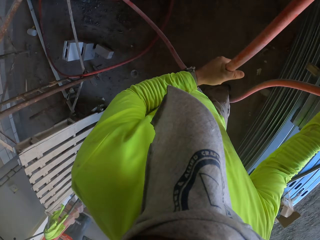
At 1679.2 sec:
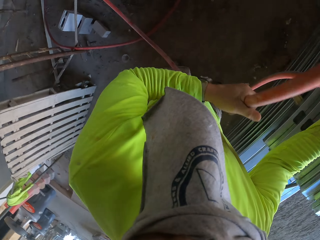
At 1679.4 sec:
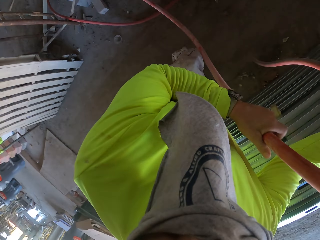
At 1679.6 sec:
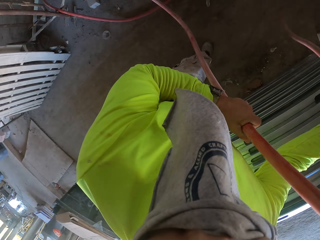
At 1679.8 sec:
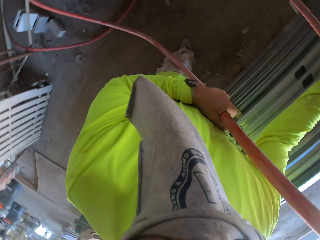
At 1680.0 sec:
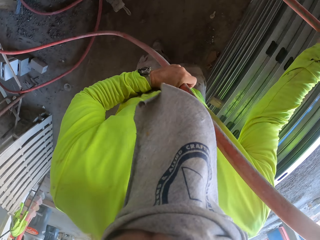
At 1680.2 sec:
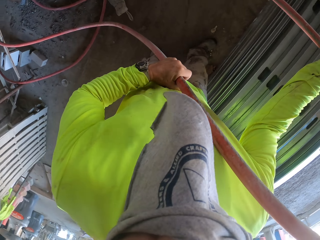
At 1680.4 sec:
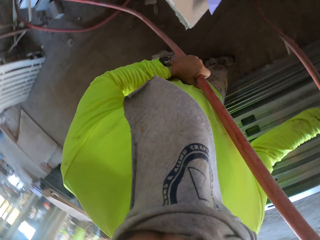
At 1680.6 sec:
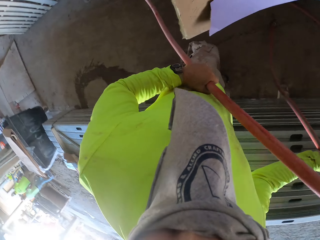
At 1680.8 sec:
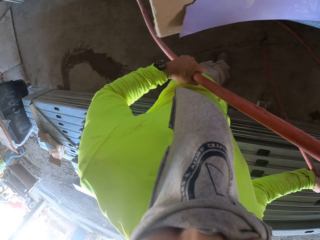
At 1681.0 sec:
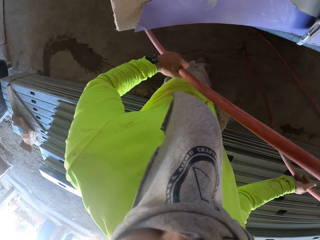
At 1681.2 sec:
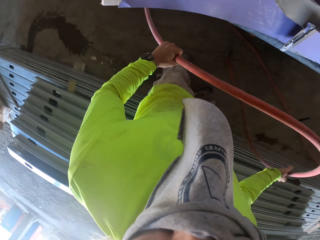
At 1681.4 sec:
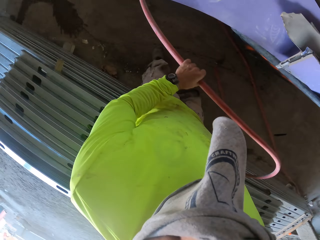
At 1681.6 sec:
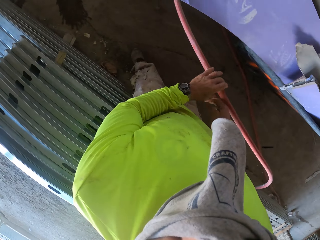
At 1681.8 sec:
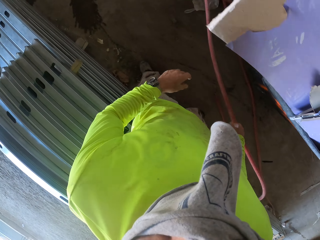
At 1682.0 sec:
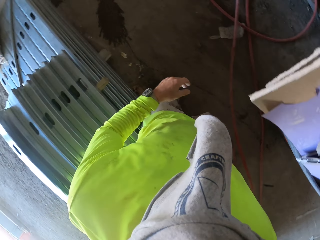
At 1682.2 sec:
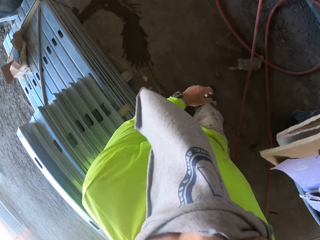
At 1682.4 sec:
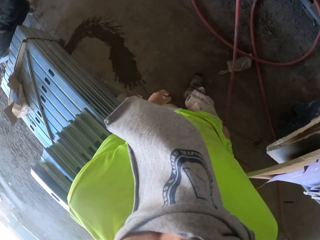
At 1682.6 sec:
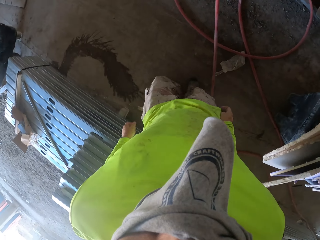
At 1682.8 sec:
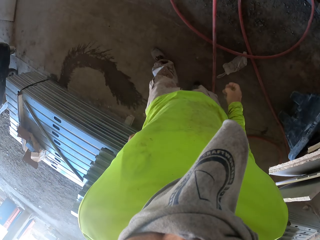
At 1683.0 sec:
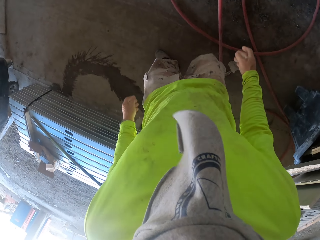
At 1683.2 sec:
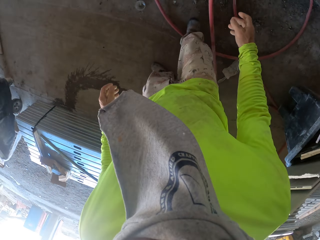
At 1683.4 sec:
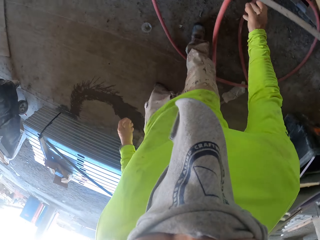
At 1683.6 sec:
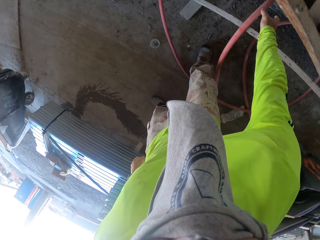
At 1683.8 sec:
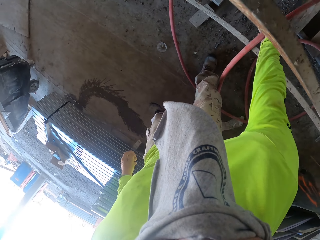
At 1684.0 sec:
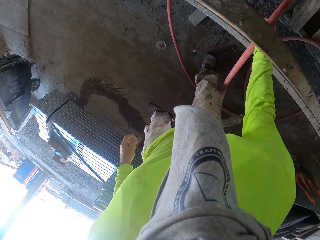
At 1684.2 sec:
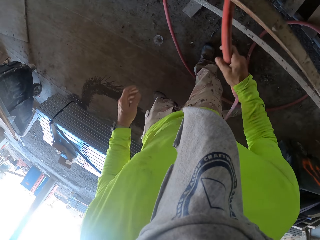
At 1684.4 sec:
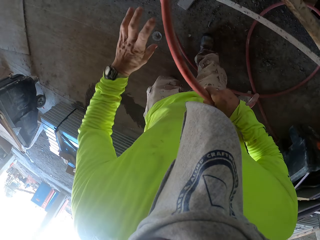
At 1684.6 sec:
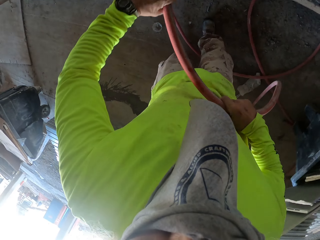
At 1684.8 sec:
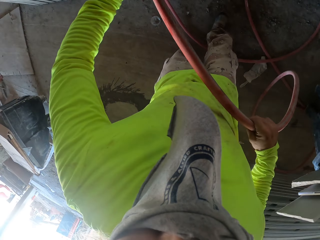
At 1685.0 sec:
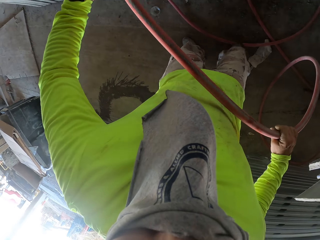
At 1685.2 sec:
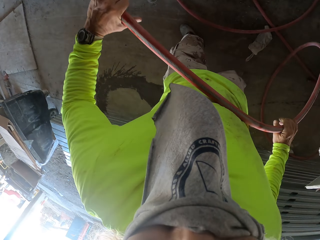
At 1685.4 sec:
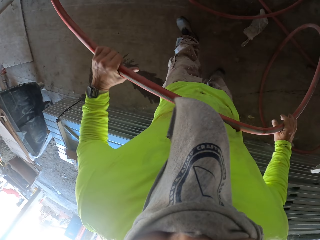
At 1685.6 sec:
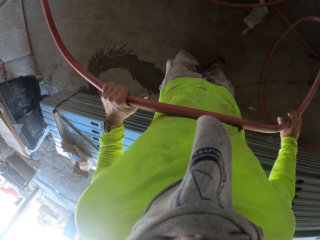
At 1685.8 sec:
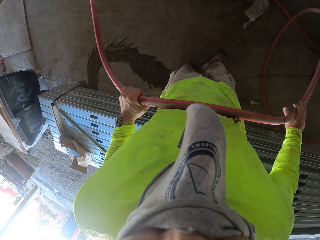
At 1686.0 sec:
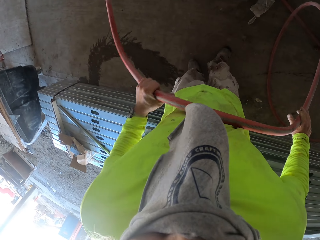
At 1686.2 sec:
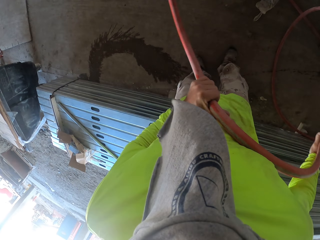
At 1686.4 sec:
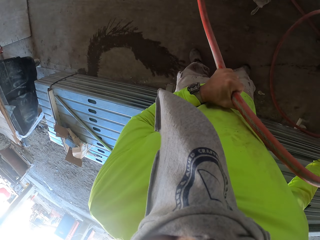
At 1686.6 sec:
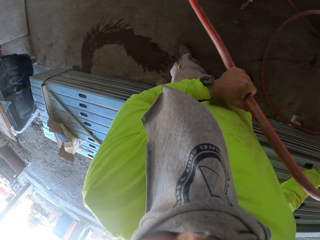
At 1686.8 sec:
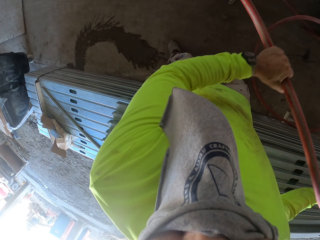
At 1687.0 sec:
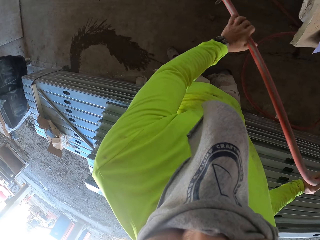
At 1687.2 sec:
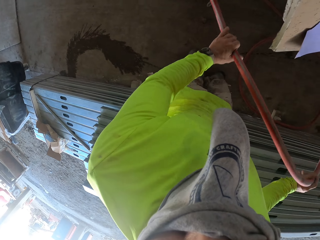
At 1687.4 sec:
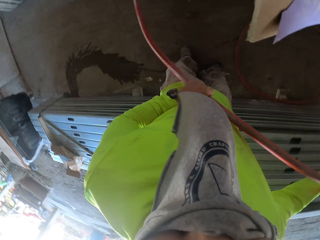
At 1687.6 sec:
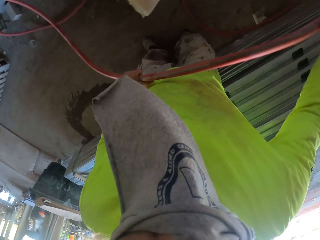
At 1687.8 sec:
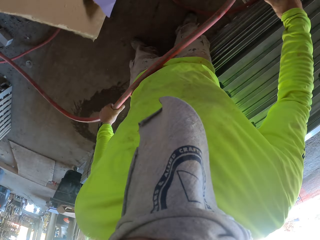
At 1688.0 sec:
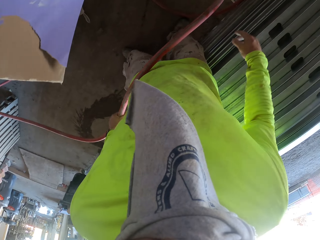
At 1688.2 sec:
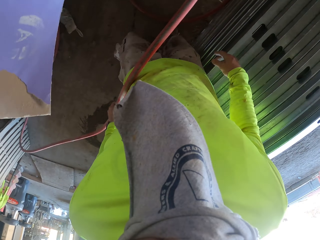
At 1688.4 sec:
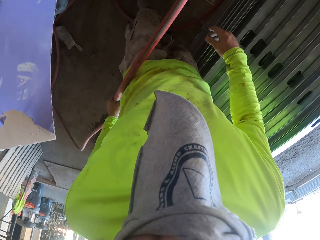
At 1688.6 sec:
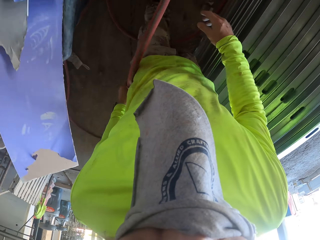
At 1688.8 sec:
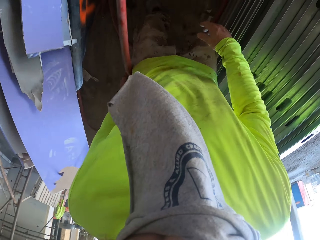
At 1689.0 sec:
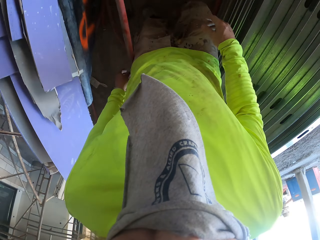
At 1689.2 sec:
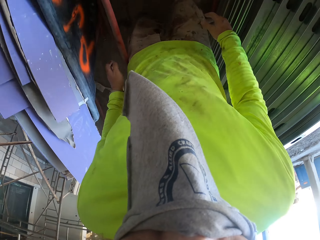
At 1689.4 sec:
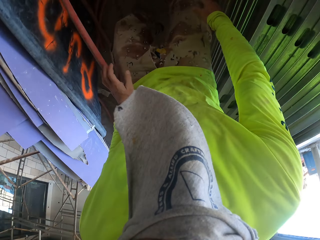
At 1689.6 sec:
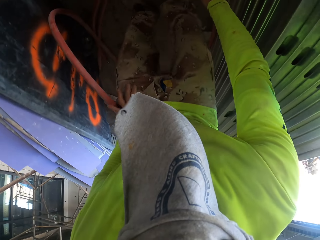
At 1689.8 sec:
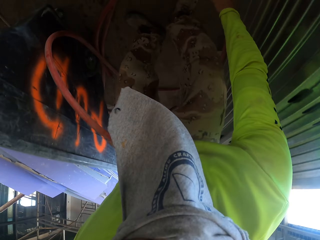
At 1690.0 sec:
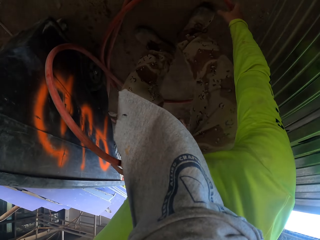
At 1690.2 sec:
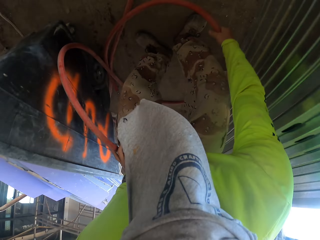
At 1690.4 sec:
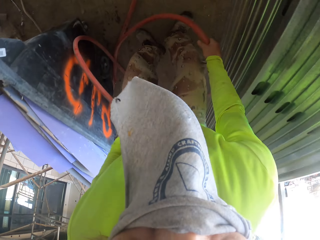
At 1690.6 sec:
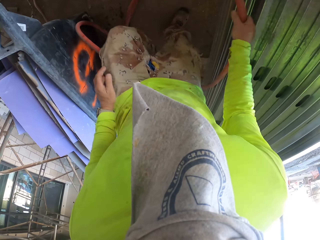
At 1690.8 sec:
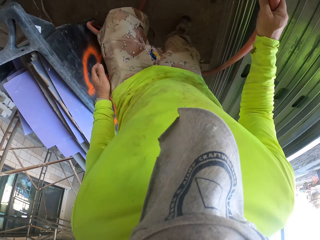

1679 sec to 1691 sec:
The camera wearer drops the pipe. They pick up the pipe.

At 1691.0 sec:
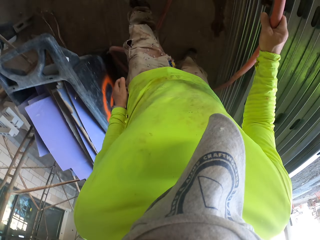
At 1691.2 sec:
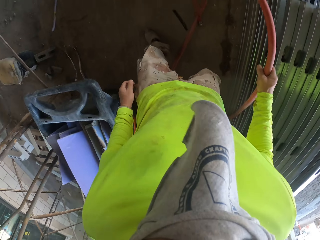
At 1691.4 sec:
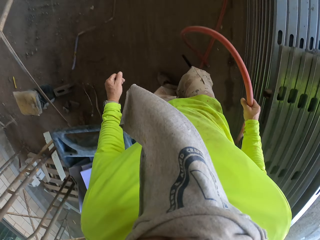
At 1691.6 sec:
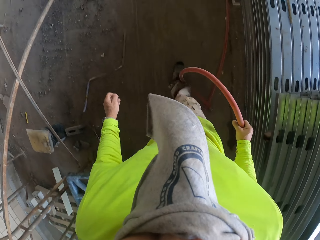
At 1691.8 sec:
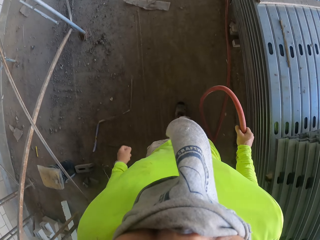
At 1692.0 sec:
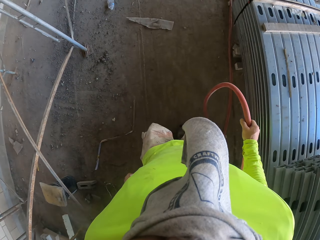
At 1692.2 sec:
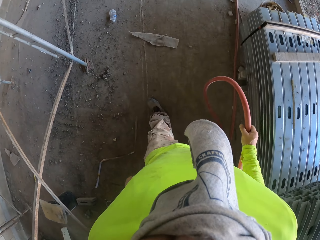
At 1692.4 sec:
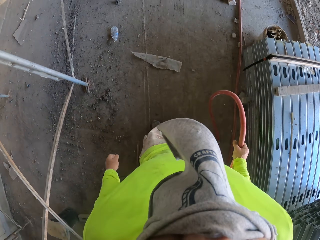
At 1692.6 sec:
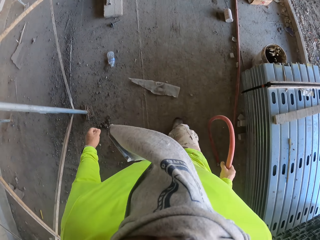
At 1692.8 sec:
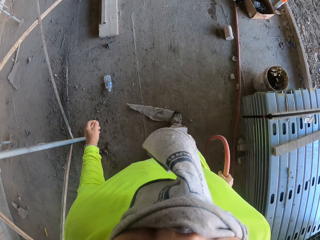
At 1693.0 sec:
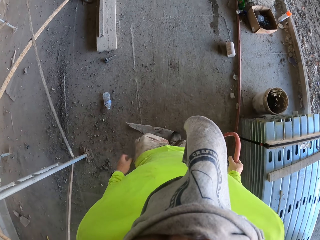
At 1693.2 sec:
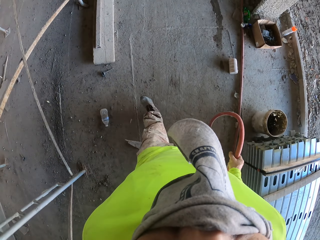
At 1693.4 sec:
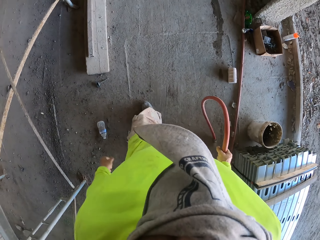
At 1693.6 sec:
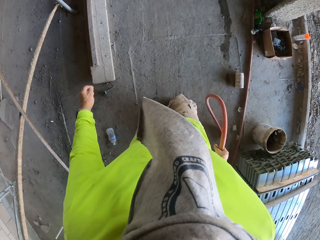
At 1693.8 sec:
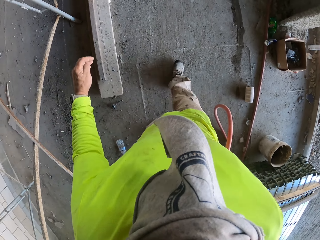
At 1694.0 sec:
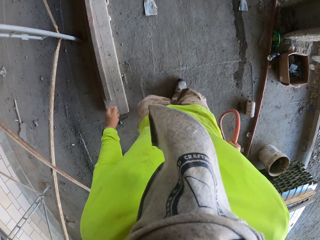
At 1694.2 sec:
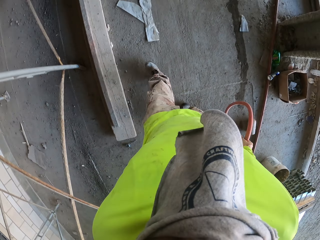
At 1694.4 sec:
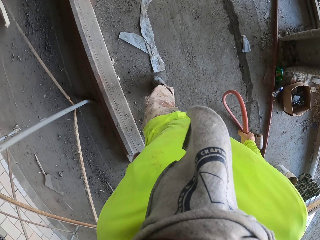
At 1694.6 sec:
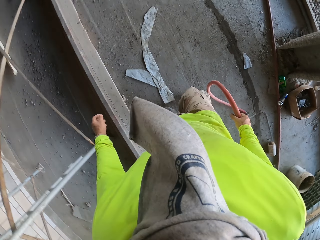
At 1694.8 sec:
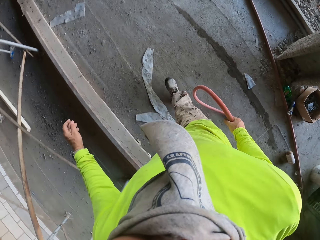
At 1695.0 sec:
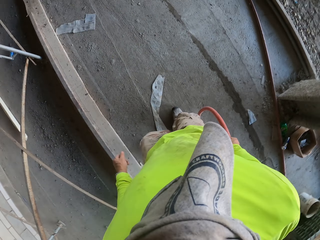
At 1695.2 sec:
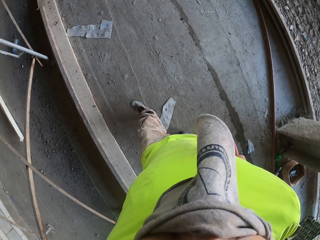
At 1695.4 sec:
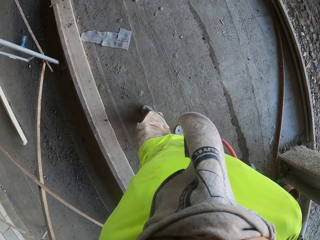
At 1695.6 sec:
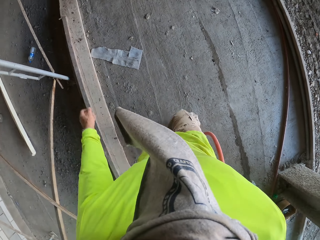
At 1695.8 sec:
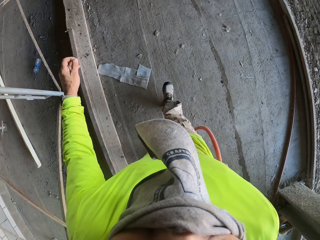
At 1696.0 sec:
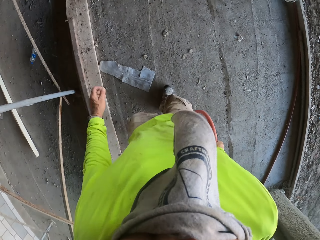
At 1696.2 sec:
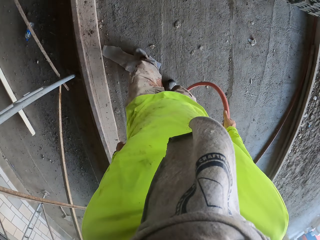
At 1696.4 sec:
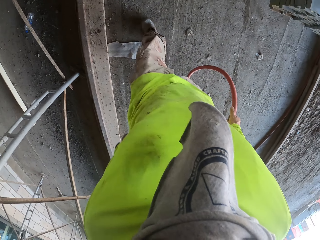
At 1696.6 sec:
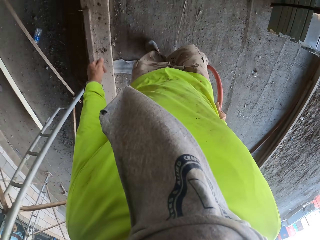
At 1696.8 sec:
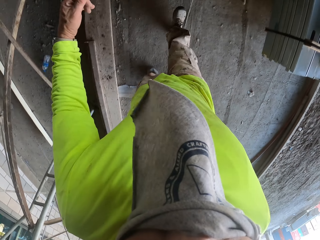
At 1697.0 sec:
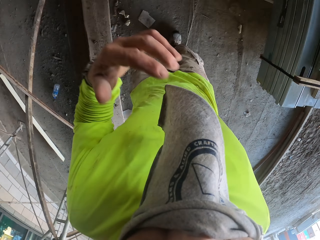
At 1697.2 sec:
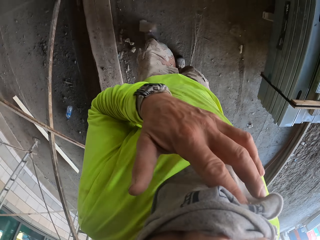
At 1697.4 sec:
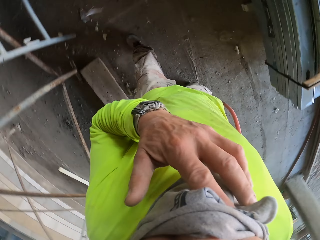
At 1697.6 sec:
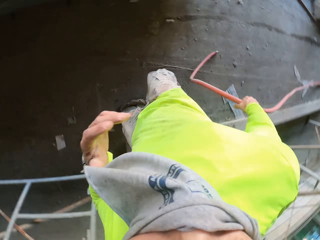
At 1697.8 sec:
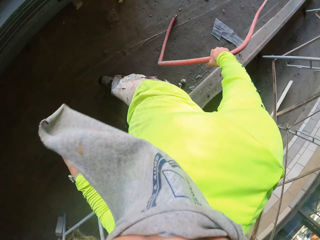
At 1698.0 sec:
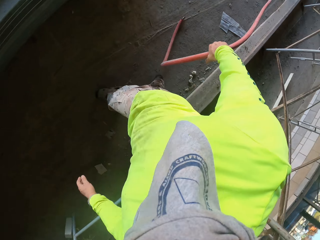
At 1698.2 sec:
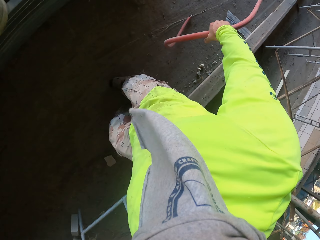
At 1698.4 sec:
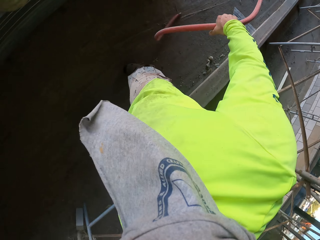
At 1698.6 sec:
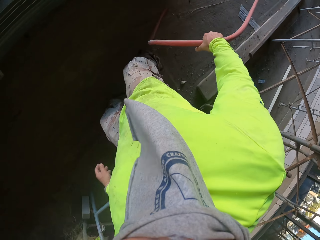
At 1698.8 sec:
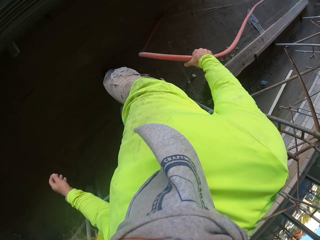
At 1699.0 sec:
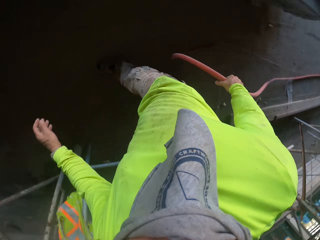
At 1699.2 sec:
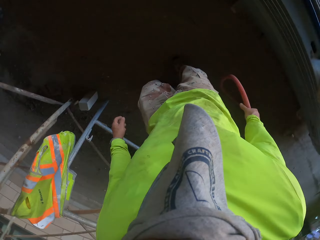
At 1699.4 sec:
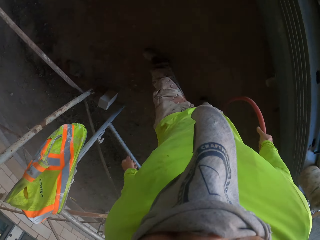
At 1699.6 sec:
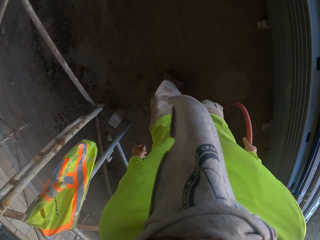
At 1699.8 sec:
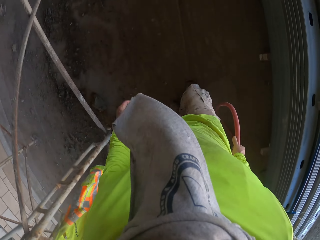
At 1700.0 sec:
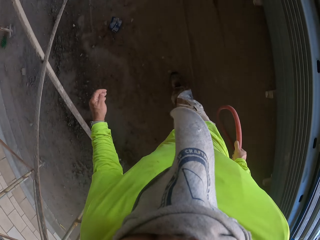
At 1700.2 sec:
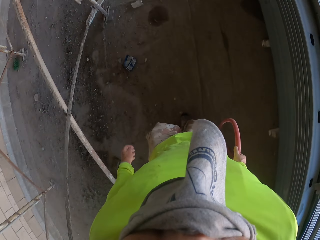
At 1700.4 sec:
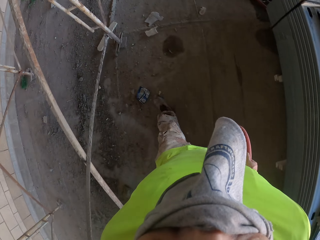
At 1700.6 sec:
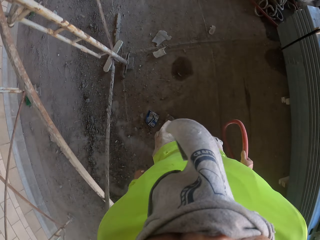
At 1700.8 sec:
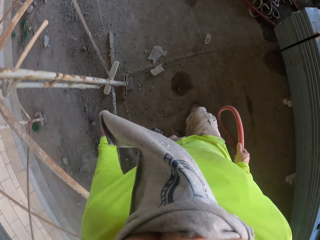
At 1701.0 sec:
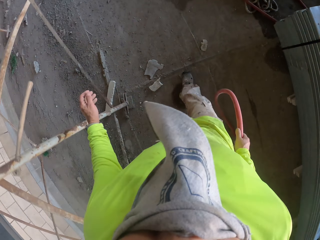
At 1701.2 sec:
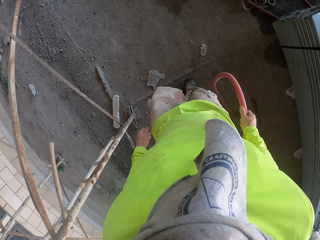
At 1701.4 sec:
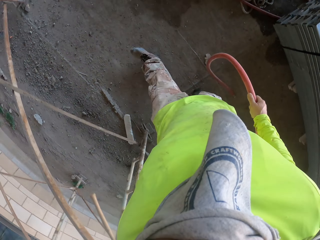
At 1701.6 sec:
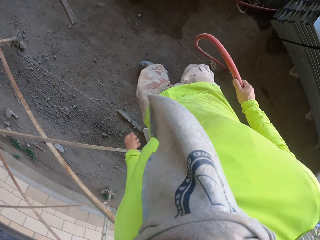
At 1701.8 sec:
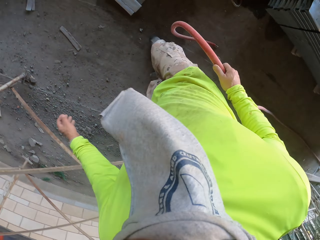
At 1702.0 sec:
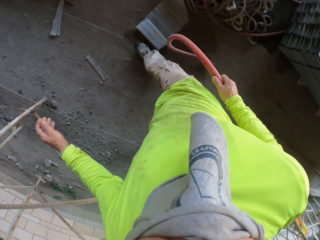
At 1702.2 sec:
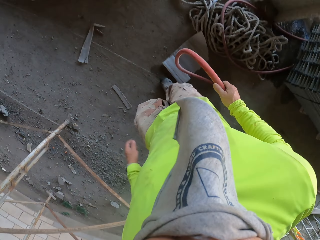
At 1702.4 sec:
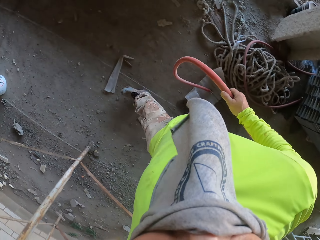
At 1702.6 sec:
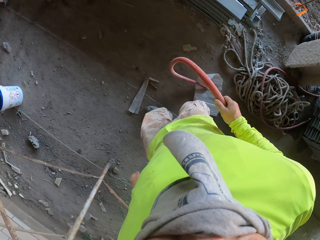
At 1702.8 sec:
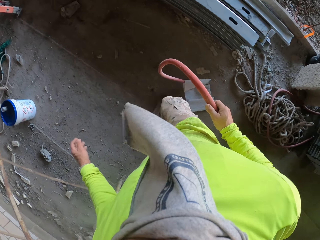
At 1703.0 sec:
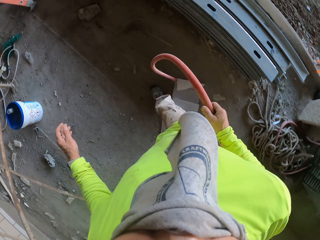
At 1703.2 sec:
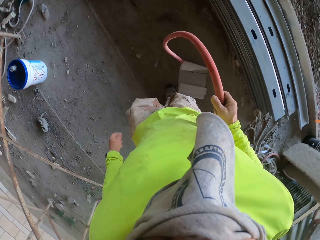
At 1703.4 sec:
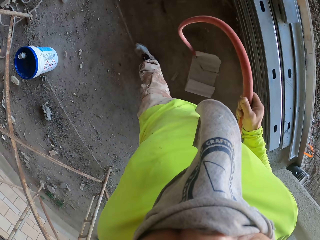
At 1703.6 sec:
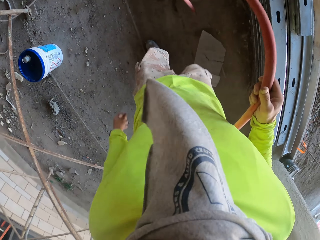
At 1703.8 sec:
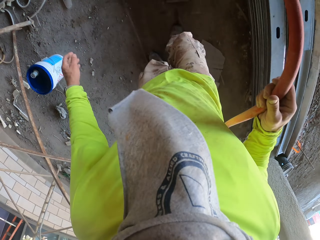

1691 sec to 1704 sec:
The camera wearer walks around the construction site.
